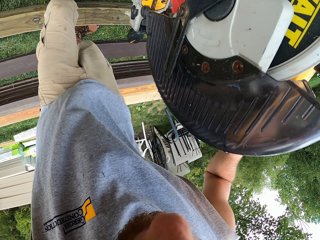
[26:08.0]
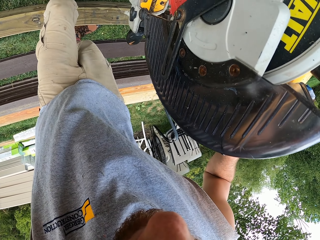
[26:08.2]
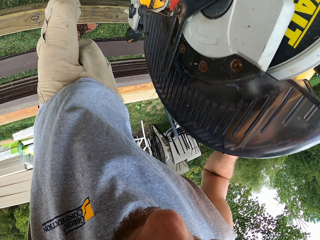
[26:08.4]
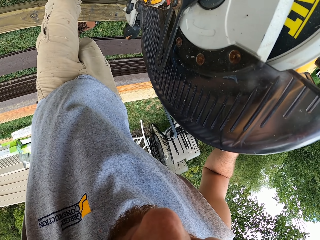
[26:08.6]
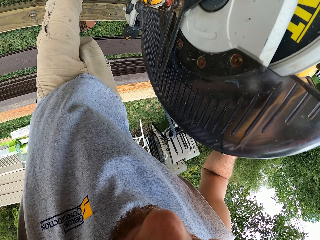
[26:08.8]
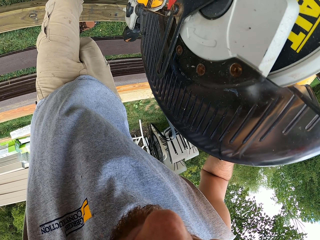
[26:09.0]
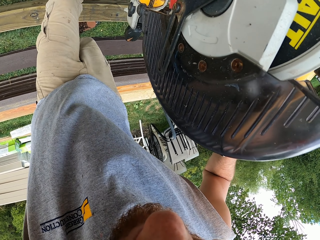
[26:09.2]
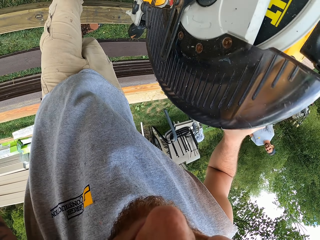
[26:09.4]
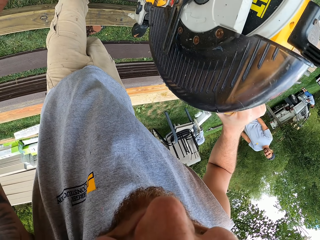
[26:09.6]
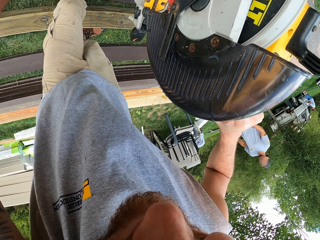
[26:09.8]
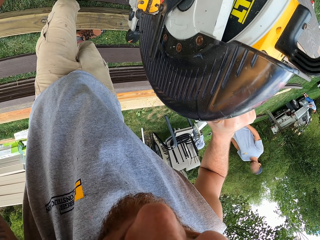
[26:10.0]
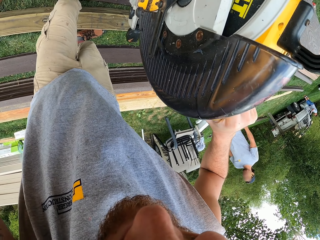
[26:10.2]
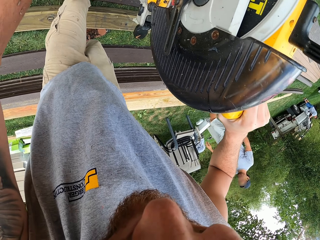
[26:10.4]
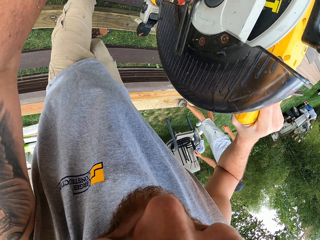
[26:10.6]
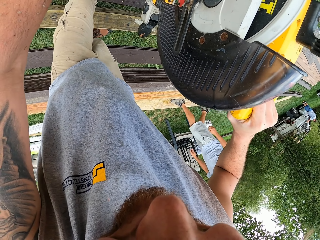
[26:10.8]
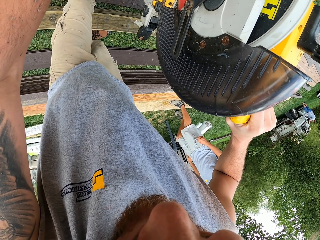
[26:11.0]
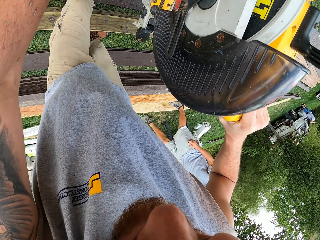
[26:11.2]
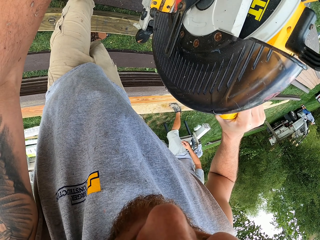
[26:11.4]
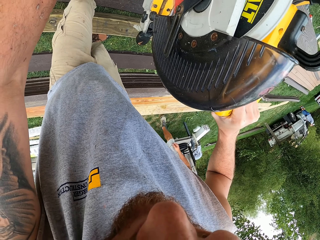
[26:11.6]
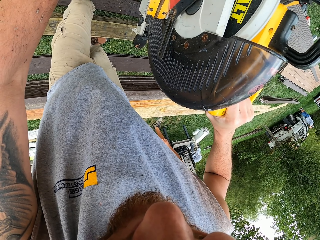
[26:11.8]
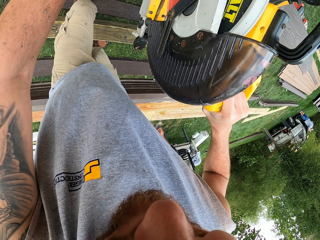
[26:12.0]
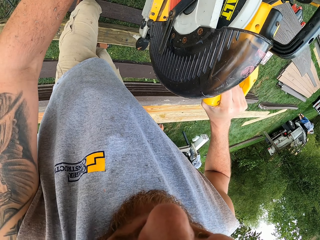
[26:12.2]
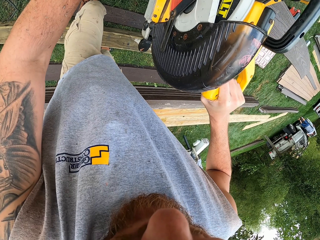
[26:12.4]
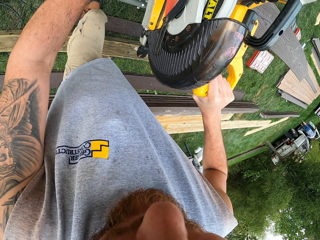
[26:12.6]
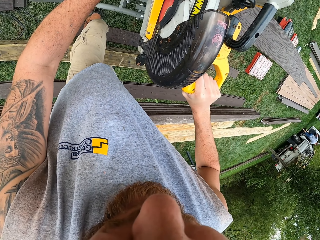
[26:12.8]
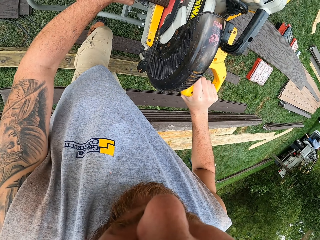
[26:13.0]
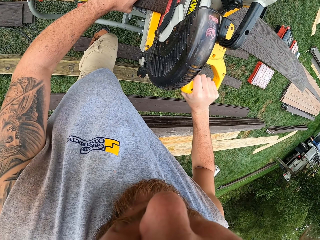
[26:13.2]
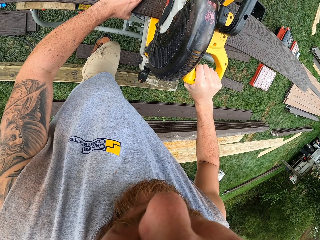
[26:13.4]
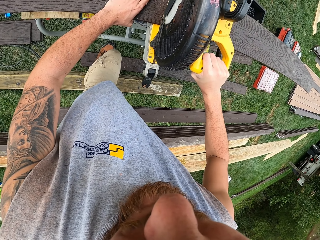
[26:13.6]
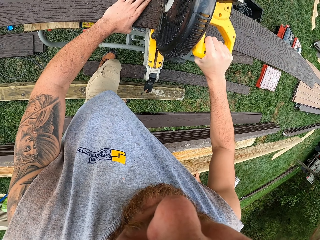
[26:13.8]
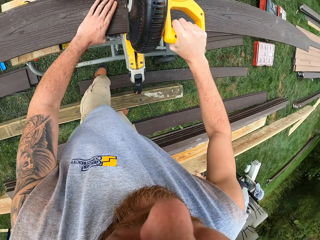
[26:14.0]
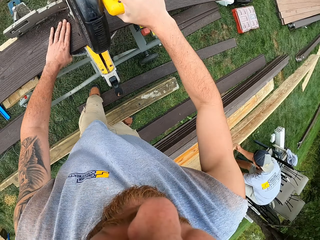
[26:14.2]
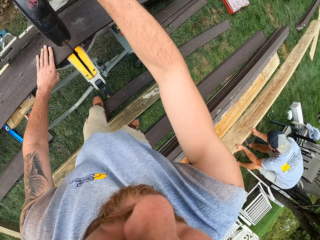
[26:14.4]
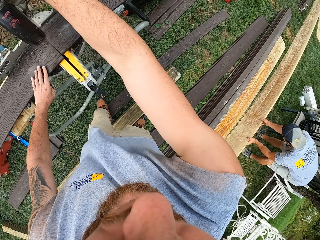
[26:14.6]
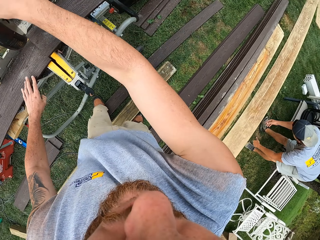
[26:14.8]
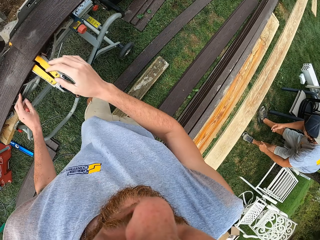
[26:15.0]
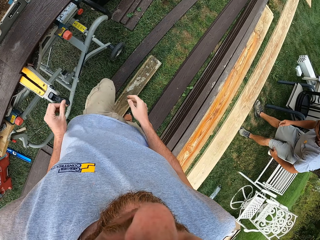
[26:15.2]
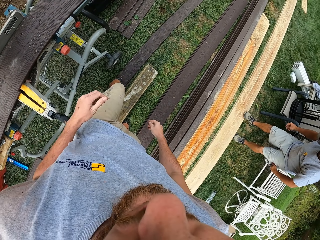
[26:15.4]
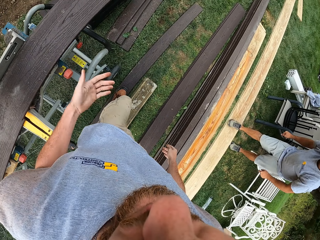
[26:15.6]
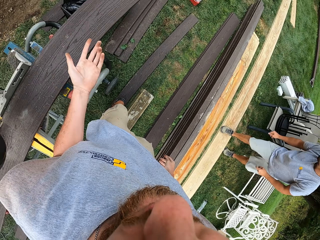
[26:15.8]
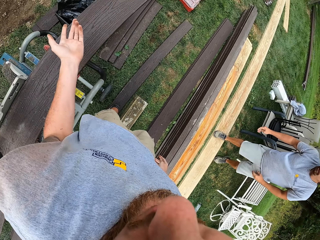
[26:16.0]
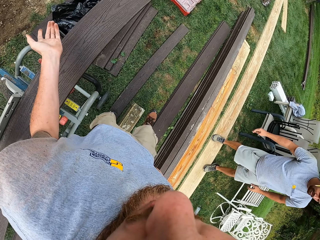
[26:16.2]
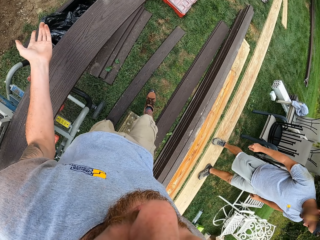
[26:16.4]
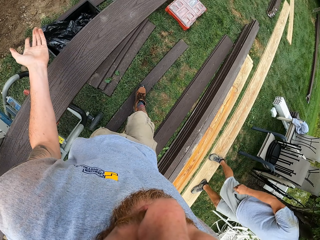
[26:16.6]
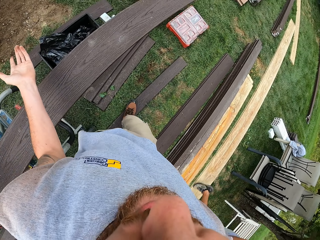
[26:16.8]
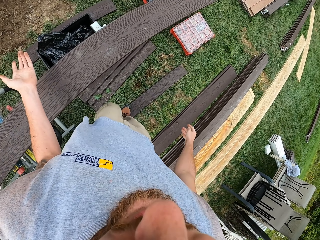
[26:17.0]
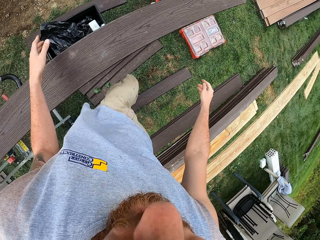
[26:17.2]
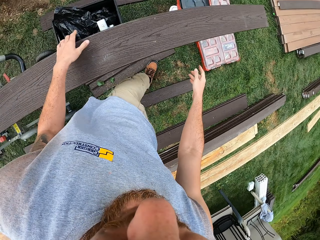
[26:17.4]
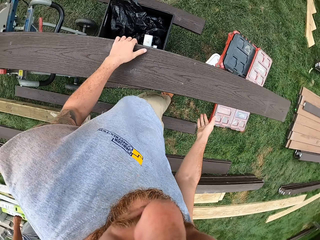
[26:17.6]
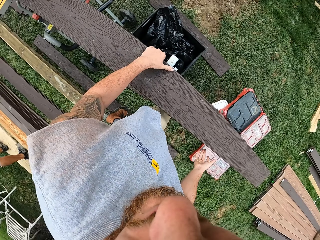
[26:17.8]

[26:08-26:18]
The camera wearer cuts the wood with the circular saw. A man walks around. The camera wearer cuts the wood with the circular saw. They turn around, pull back both hands and walk around.

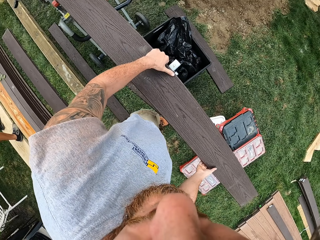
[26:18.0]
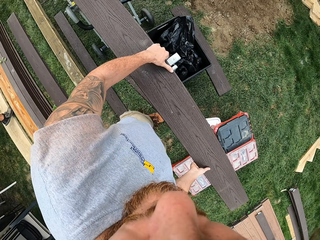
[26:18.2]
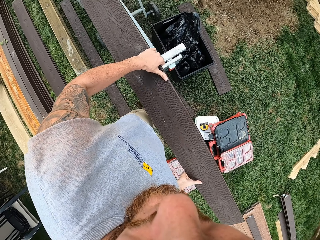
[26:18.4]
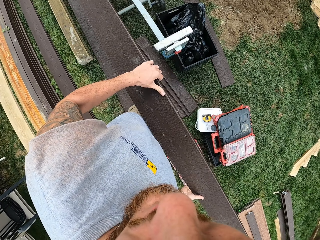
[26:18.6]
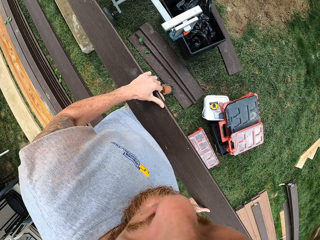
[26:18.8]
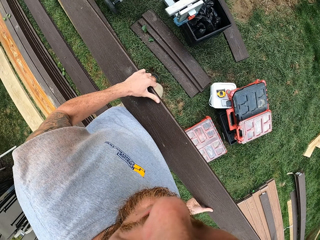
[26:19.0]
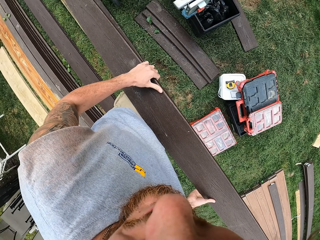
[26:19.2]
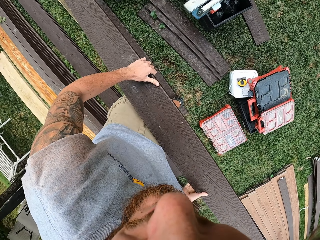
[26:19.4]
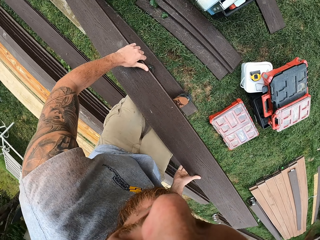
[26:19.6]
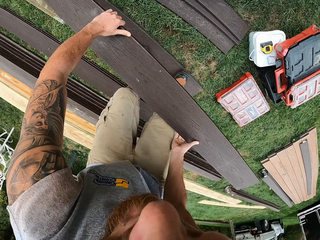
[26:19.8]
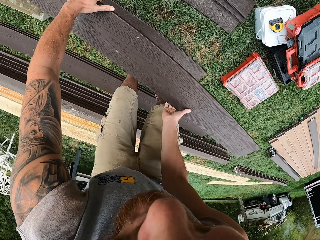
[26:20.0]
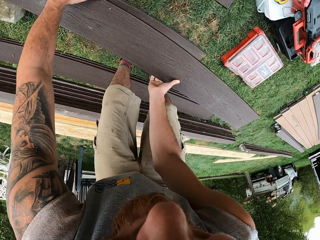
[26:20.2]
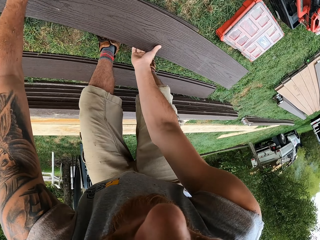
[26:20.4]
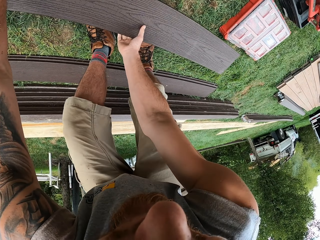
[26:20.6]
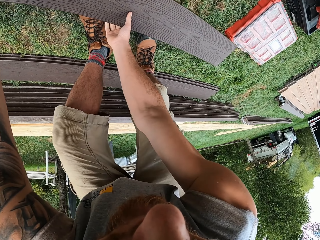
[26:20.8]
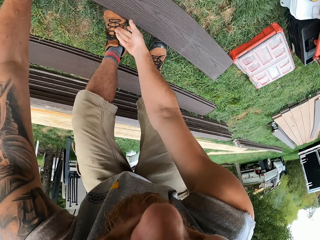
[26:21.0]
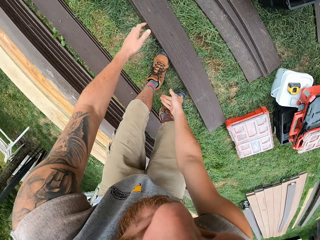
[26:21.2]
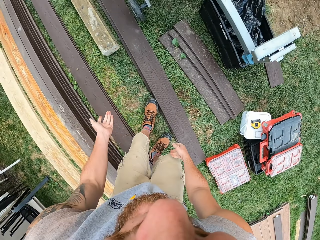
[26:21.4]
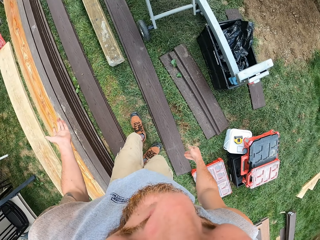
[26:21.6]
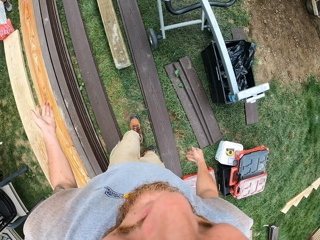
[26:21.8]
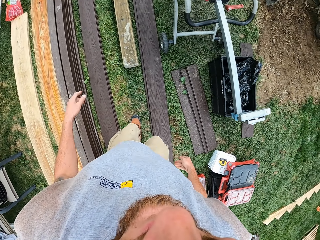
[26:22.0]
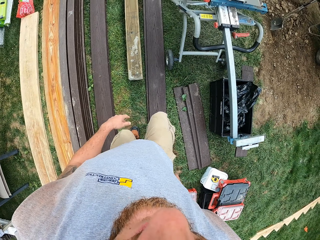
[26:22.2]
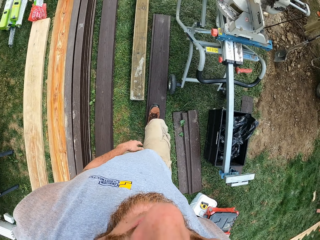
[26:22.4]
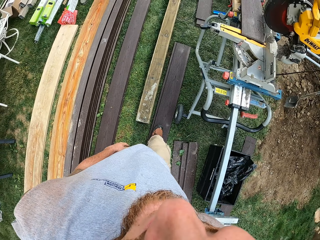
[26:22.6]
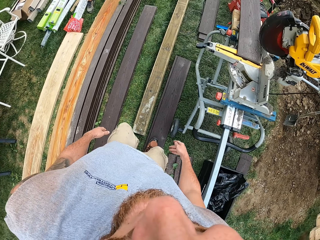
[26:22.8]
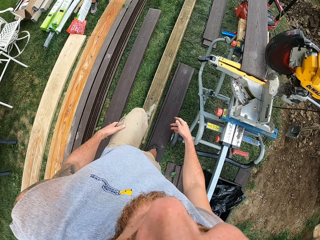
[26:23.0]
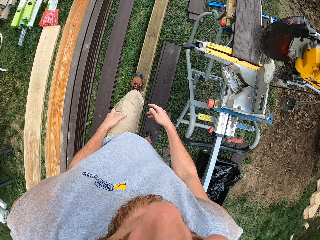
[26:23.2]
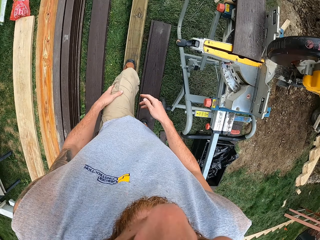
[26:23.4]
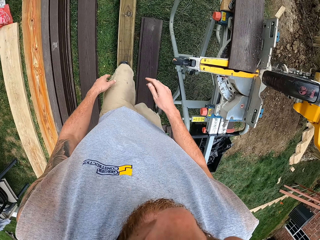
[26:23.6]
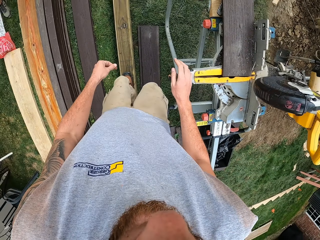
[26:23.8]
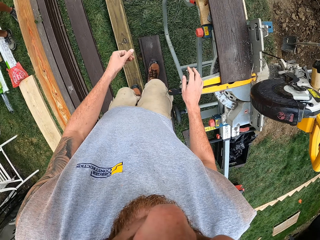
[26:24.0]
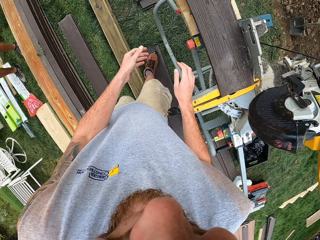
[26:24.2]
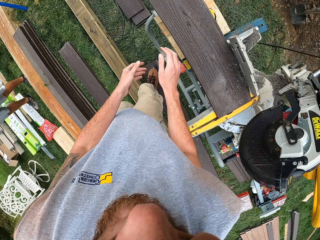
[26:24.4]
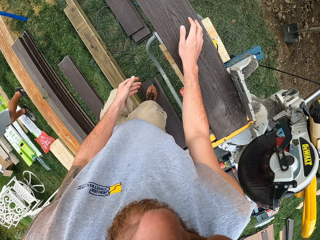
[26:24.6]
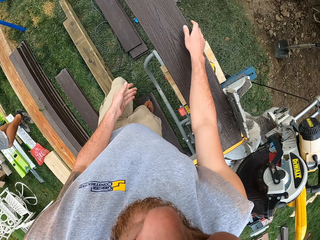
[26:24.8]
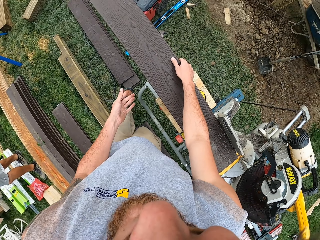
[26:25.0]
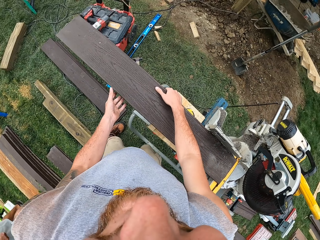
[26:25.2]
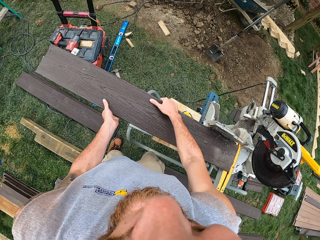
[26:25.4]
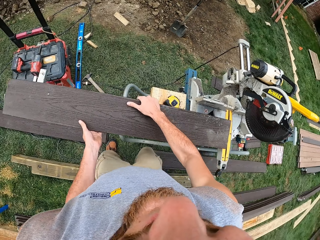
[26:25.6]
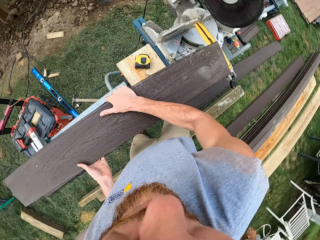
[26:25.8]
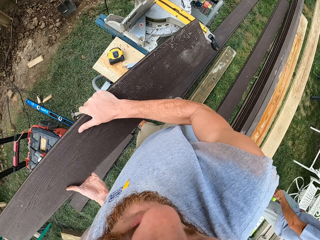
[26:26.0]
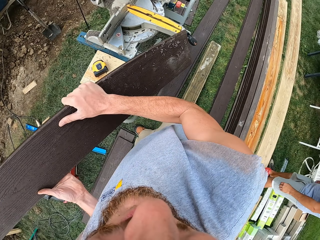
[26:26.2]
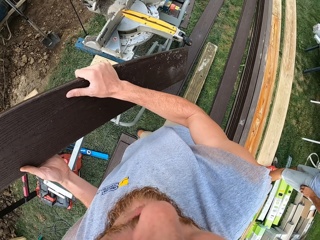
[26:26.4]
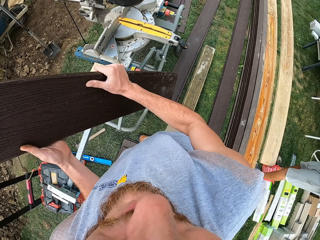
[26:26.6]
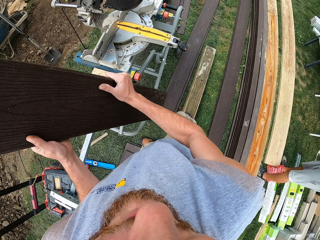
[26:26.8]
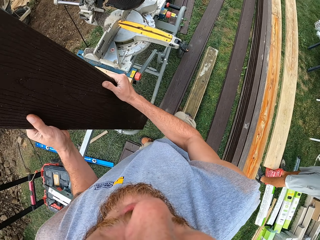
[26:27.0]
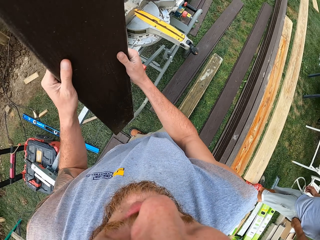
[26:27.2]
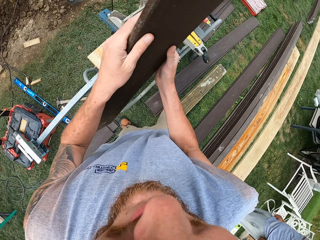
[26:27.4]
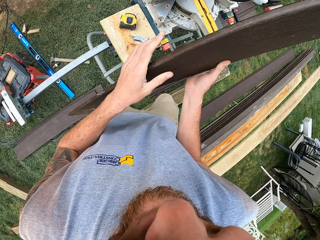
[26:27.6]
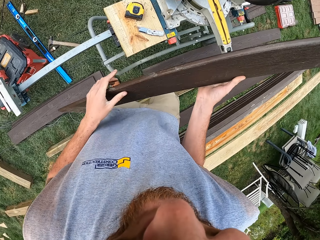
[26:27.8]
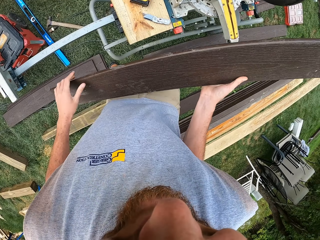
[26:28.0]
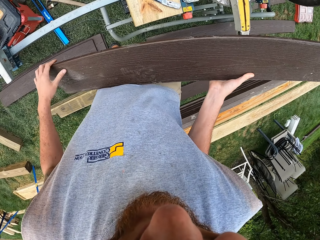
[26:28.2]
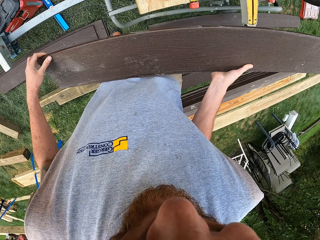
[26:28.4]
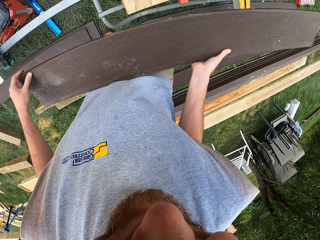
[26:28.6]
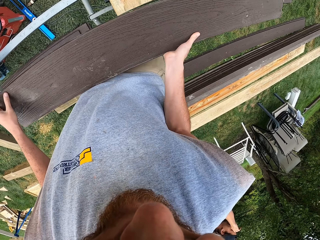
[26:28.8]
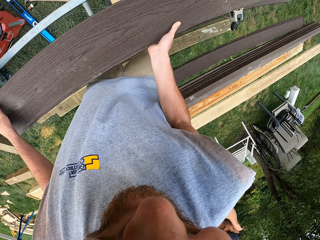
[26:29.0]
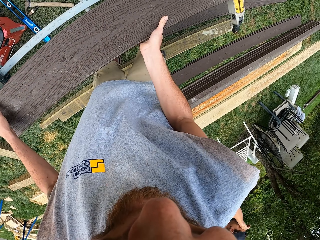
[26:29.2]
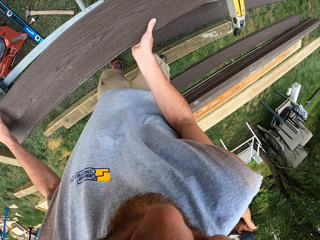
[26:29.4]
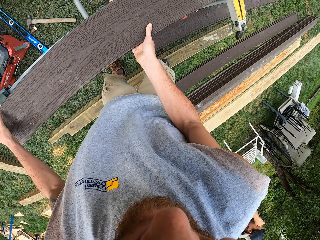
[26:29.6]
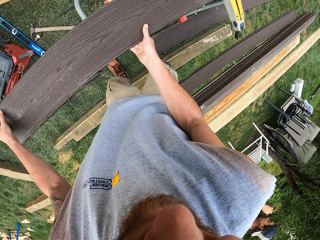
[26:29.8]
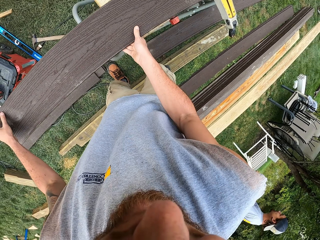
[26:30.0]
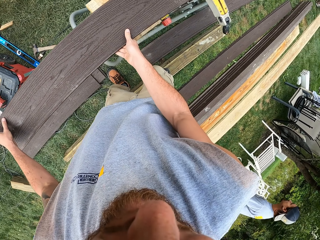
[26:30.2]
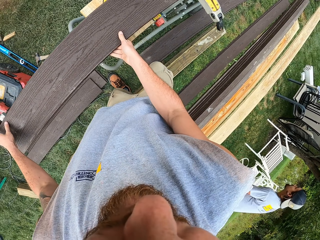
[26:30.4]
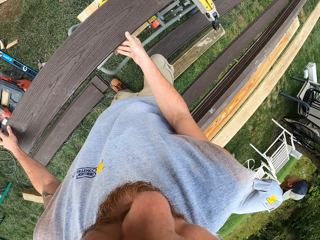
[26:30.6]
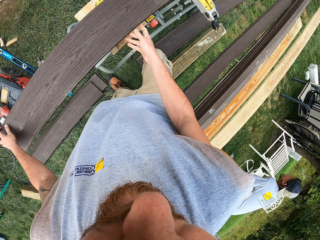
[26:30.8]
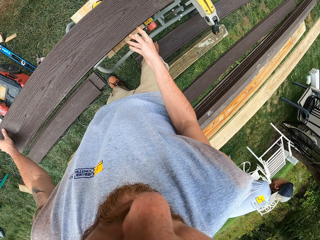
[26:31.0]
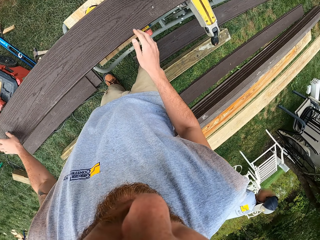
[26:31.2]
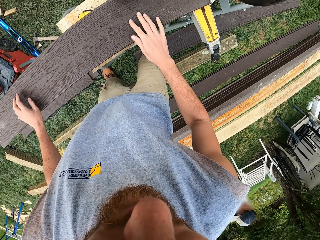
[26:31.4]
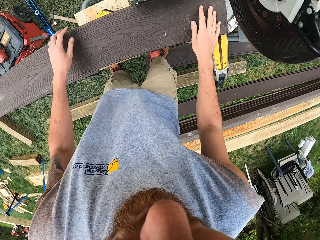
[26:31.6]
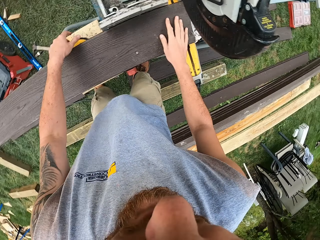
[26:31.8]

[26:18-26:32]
The camera wearer adjusts the wood on the wood cutter. They lift the wood, move the wood, bend down and put the wood on the floor. They move both hands, walk around and move both hands. They adjust the wood on the wood cutter, pick up the wood, lift the wood and move the wood. They place the wood on the circular saw and adjust the wood on the circular saw.
